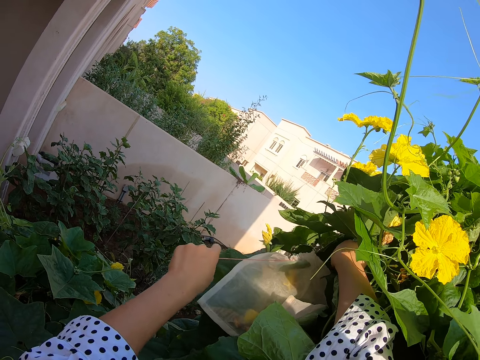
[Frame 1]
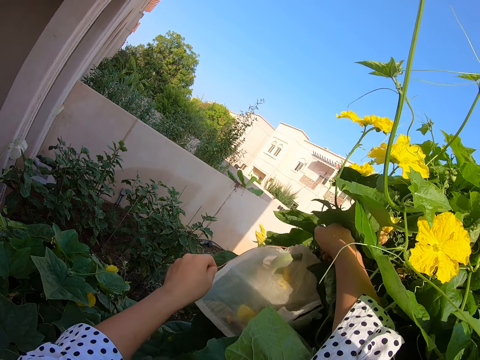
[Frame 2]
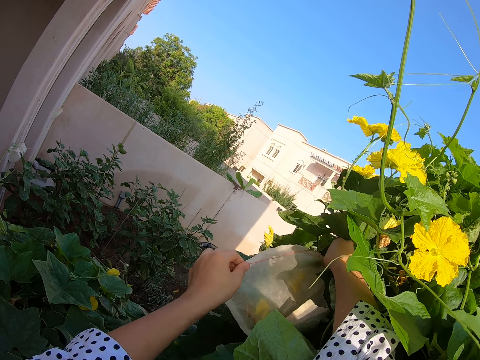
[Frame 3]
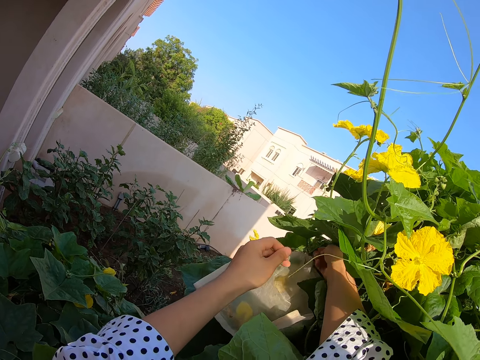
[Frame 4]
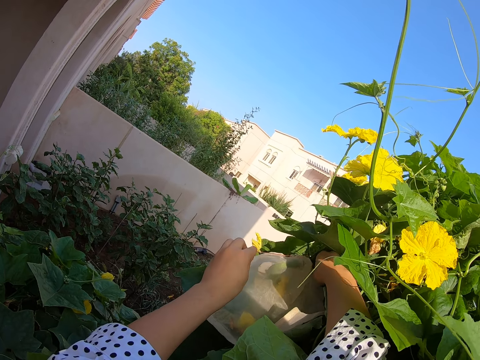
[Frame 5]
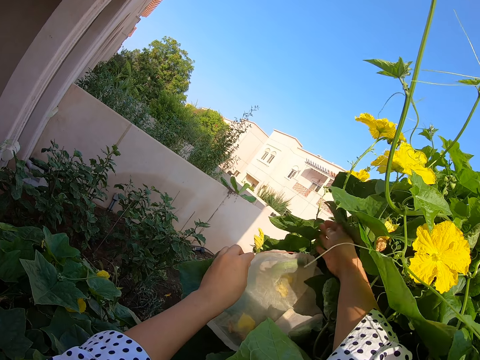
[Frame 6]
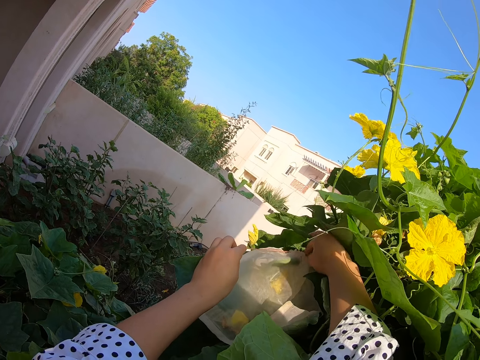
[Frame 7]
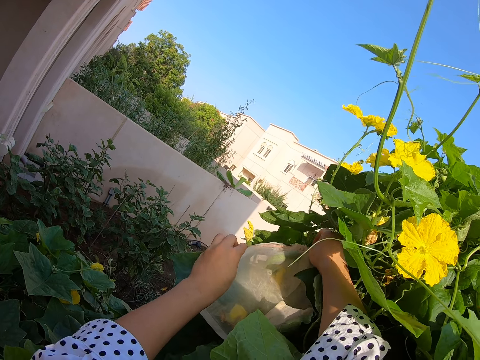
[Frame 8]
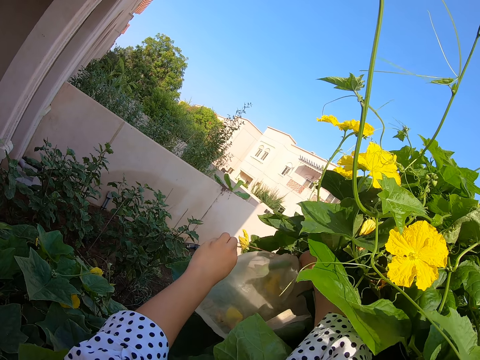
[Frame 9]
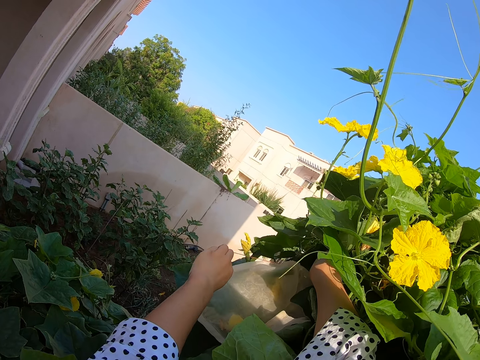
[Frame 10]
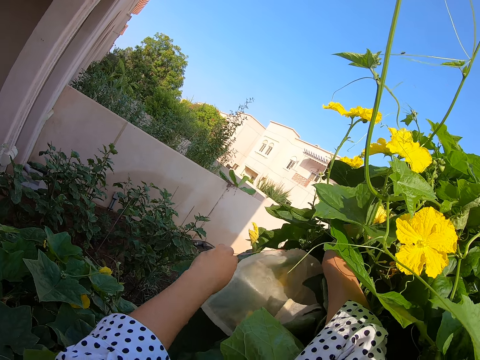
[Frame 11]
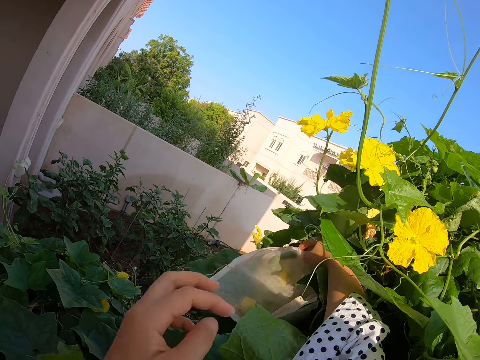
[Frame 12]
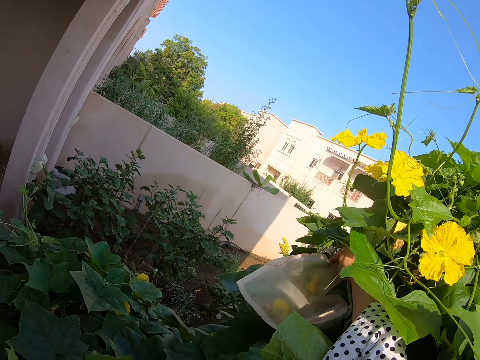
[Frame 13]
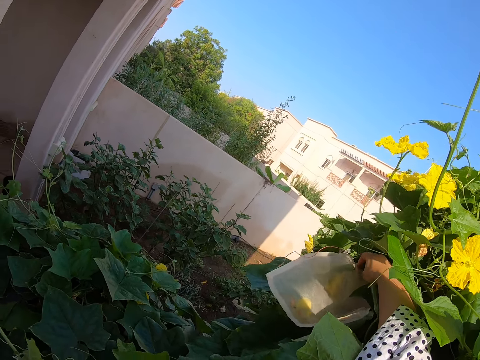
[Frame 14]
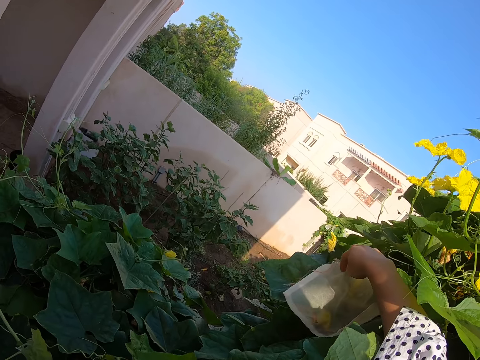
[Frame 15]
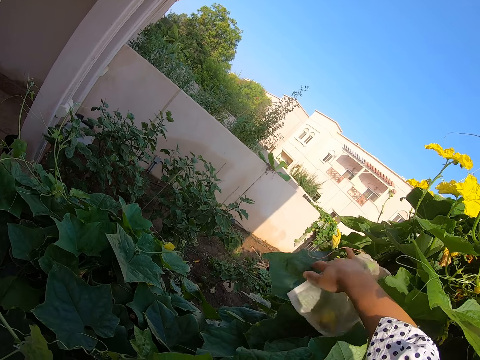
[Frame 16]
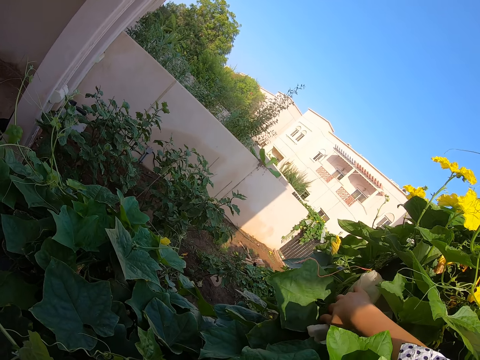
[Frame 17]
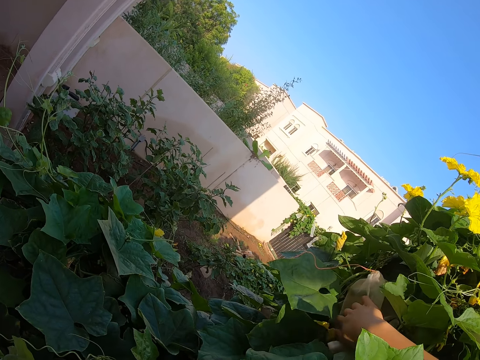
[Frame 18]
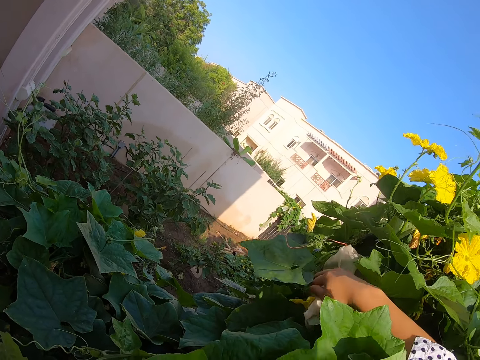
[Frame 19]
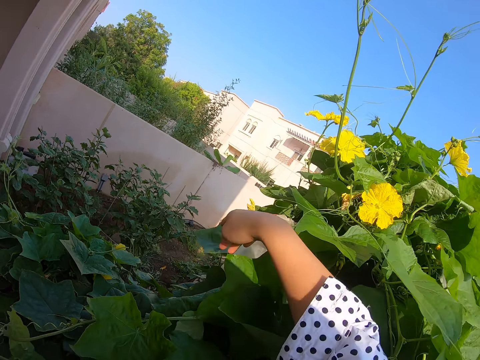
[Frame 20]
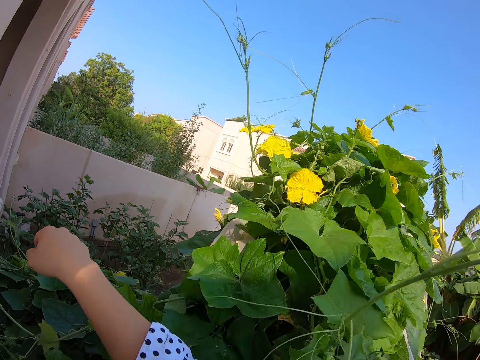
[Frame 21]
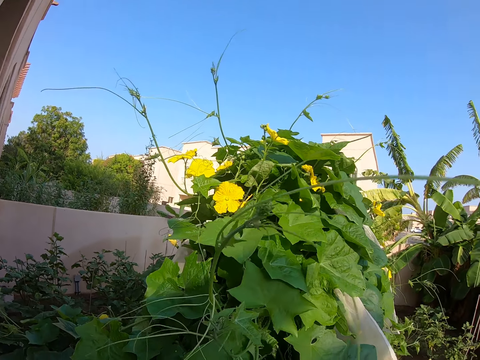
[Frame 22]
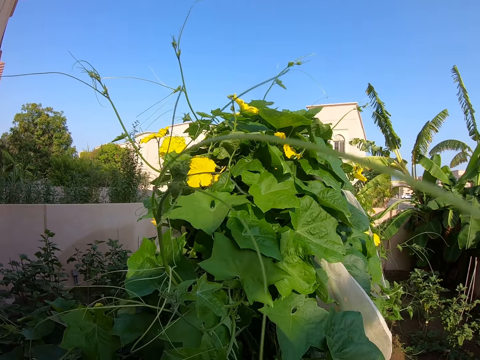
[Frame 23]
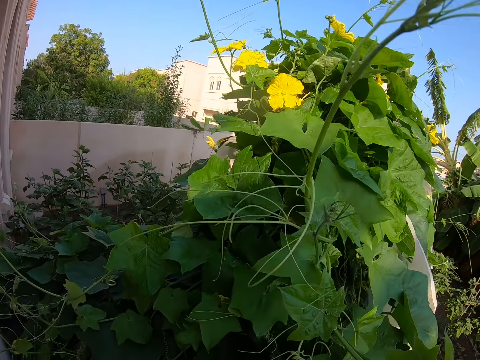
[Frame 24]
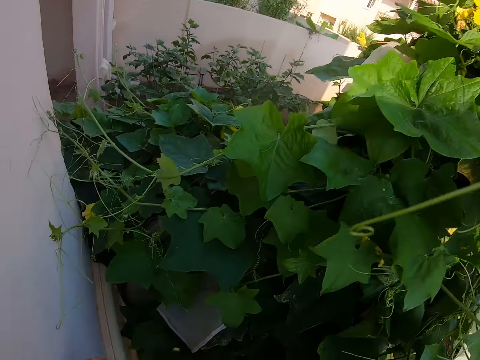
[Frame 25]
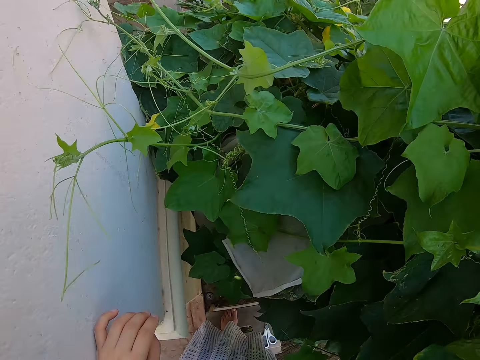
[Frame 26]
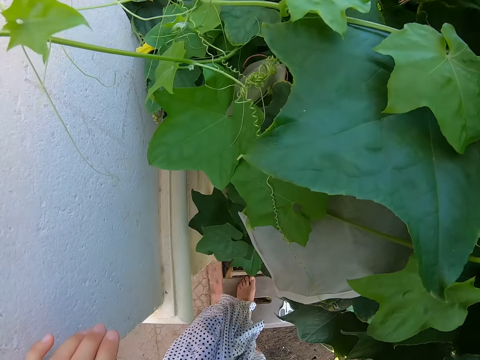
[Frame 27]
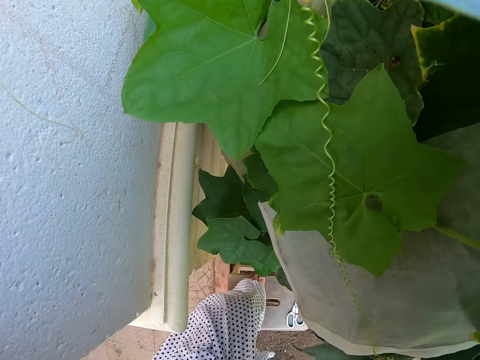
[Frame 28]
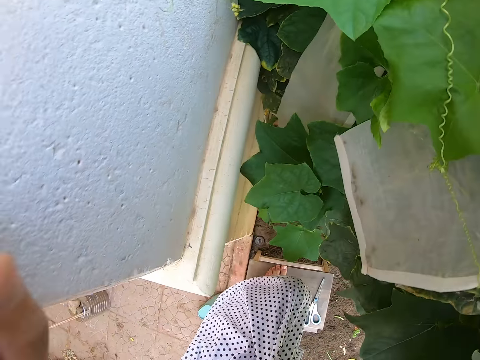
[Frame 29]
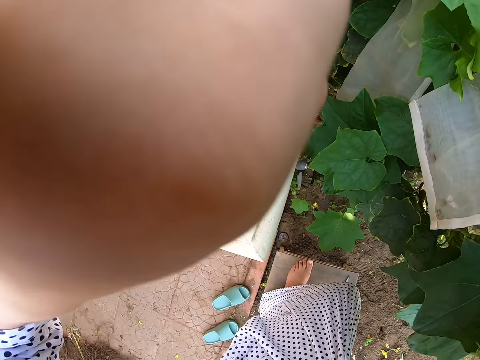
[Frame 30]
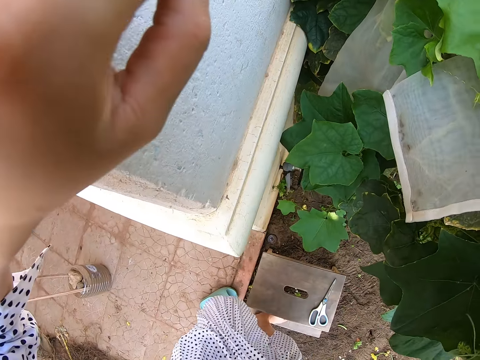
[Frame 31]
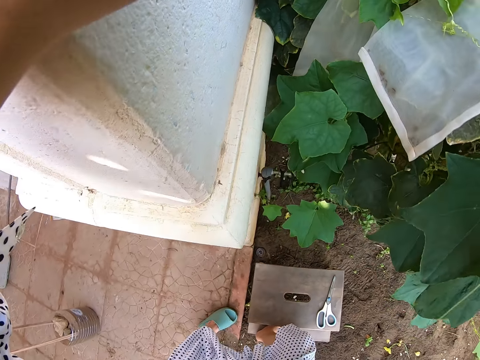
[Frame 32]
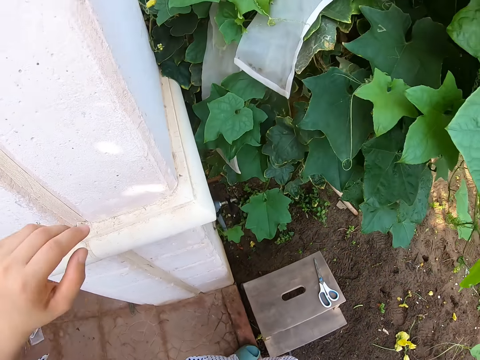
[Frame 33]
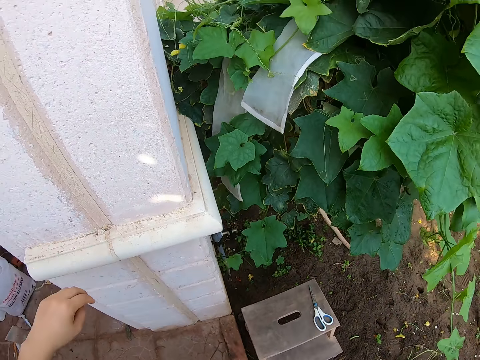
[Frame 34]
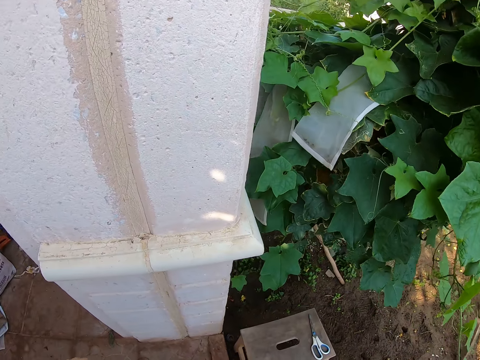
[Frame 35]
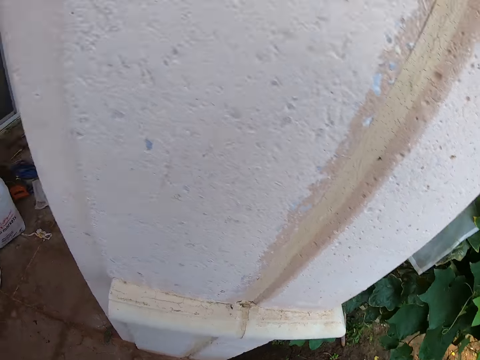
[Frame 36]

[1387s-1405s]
The camera wearer ties a rope on a paper bag. They hold the nylon. They look around. They move from the plant. They move around.

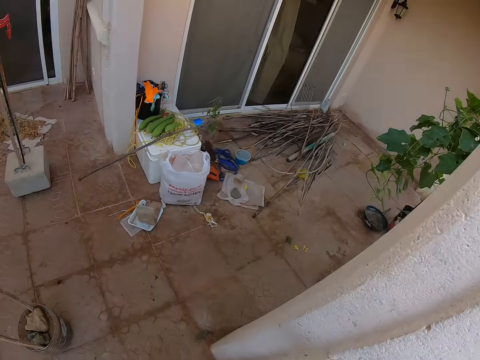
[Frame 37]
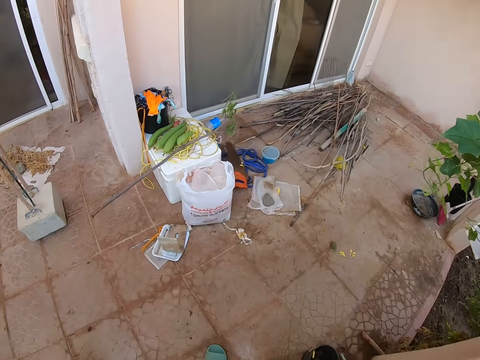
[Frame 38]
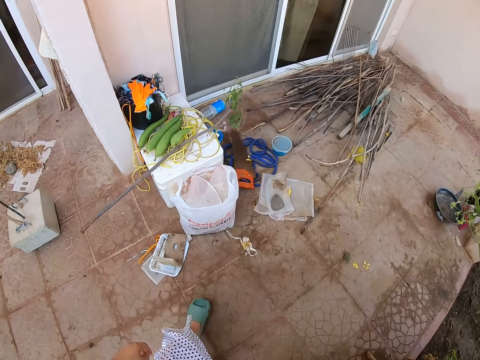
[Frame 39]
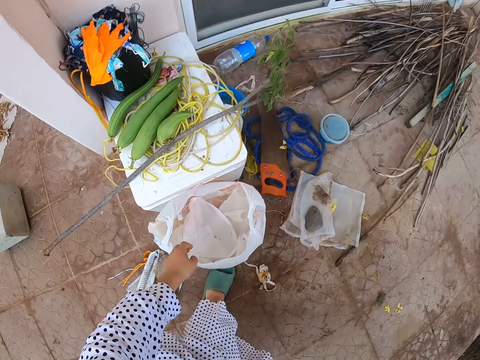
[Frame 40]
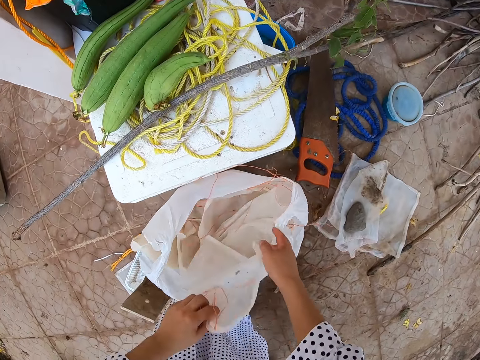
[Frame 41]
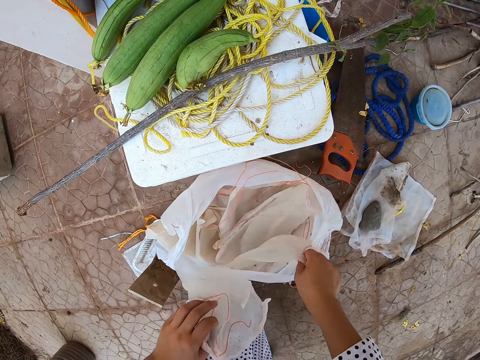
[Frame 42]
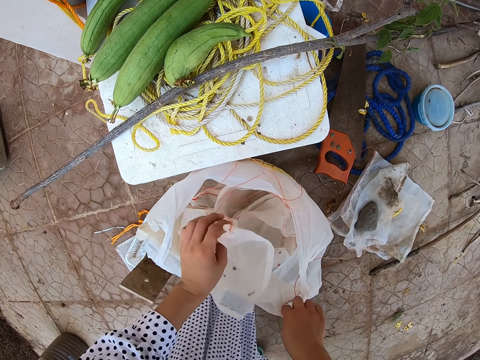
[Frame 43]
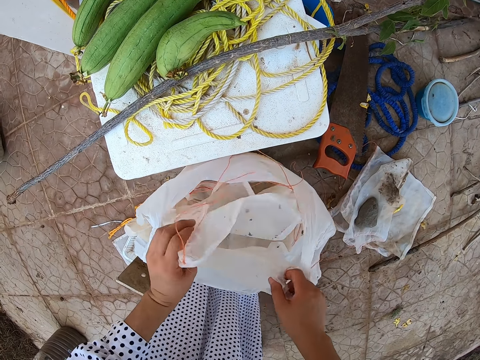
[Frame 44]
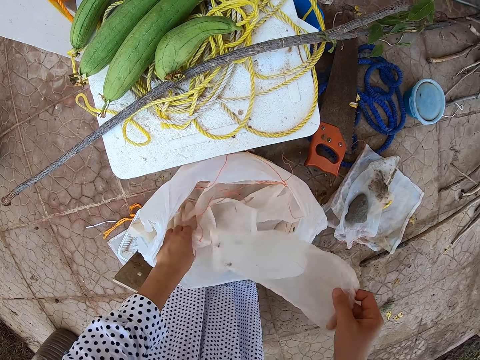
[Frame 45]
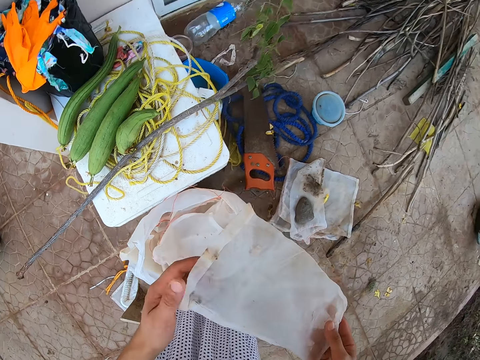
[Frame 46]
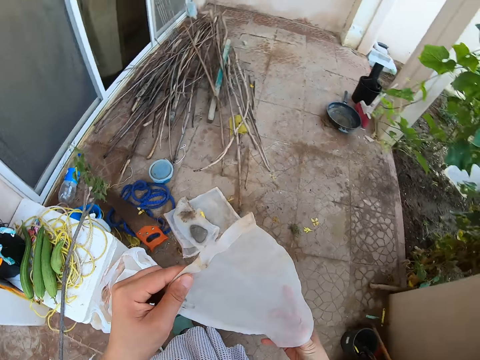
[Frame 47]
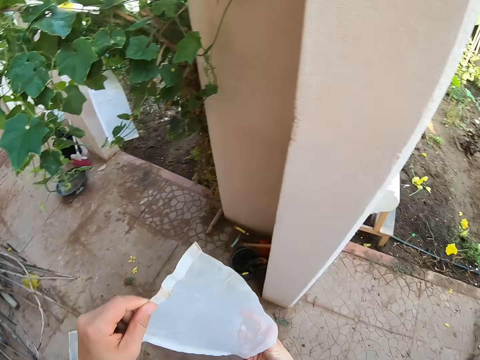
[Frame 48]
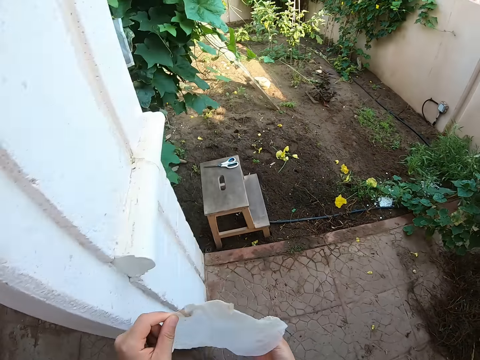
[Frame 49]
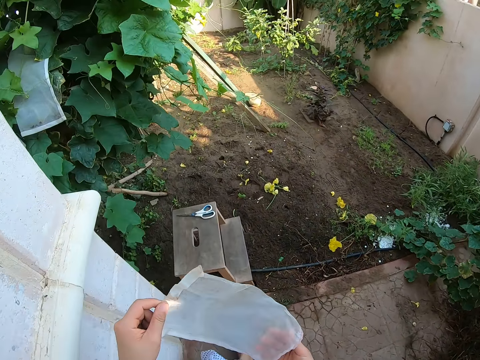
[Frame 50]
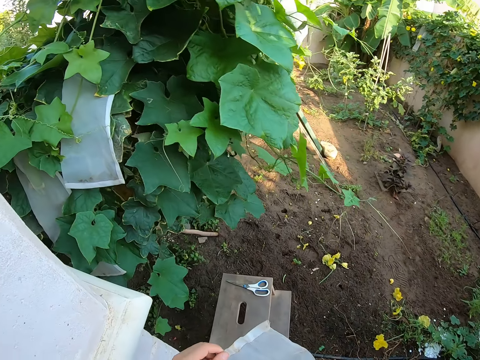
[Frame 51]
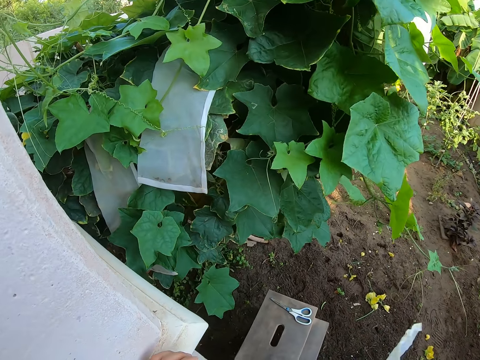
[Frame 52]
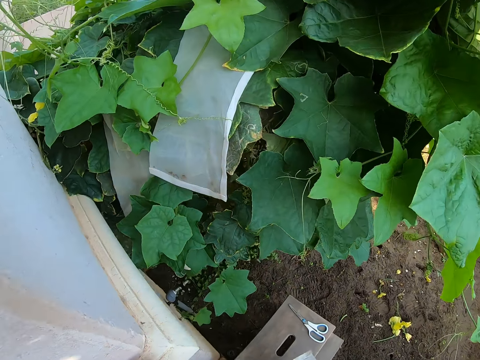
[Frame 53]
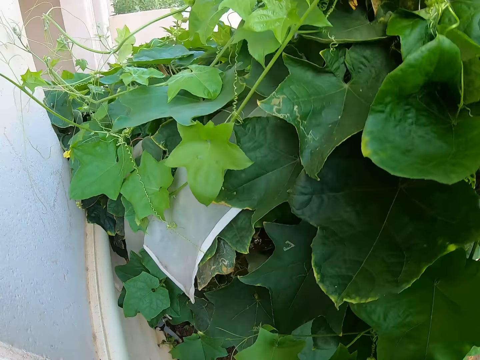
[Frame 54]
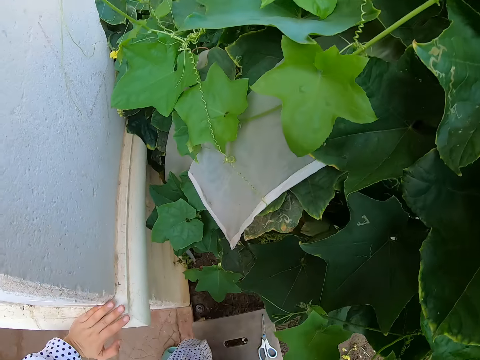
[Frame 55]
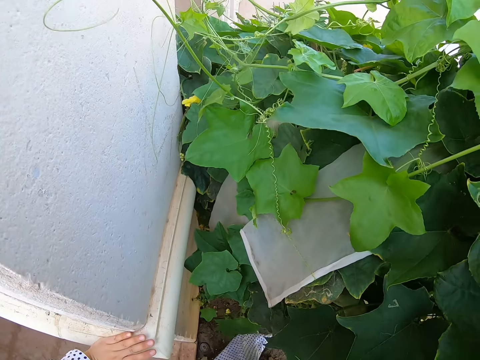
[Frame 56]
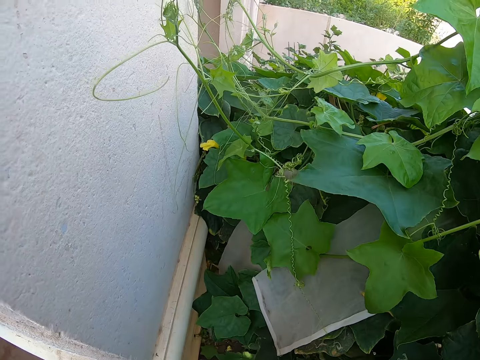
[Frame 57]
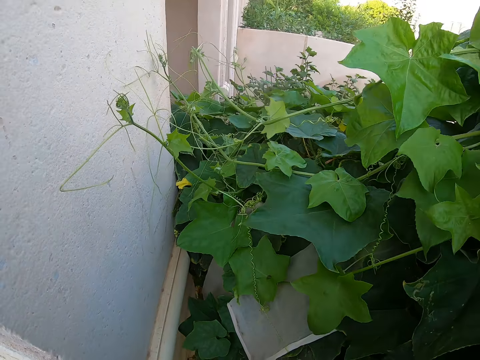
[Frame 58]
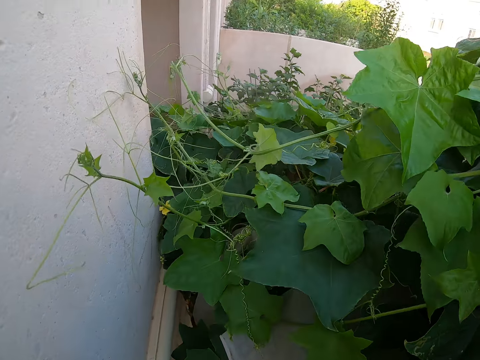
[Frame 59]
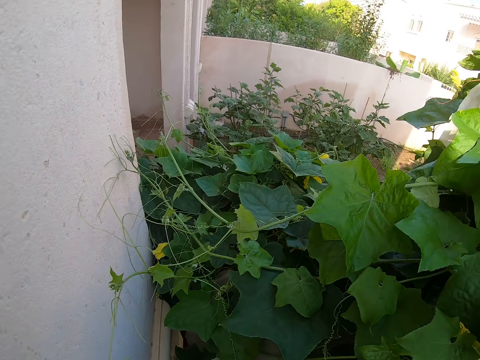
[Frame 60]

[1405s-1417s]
The camera wearer takes a nylon. They take another nylon. They pick a new paper bag. They put the nylon in the bag. They open the nylon. They walk on the verandah. They move back to the plant. They stand near the plant.
